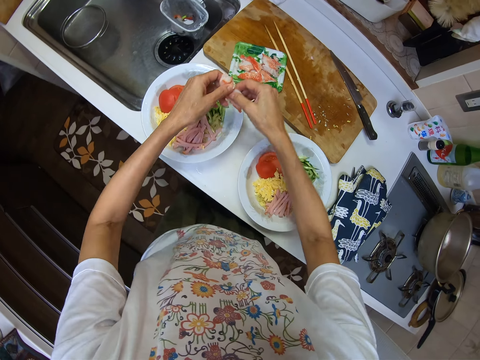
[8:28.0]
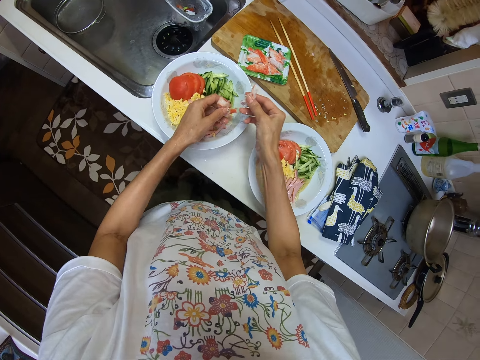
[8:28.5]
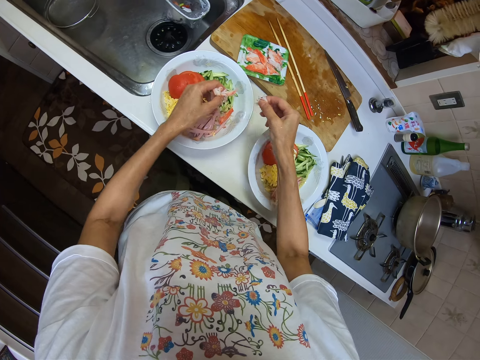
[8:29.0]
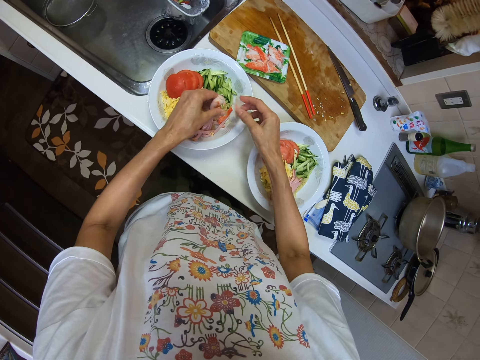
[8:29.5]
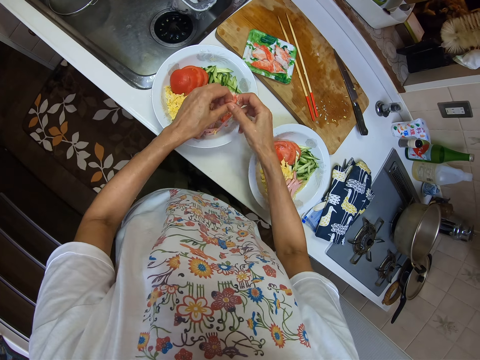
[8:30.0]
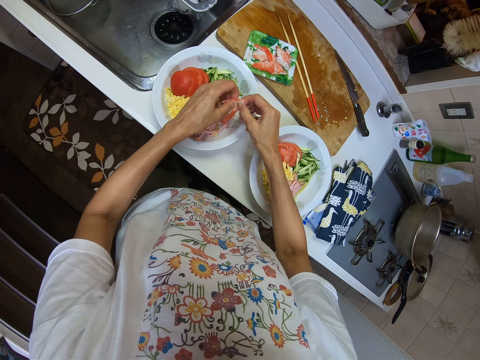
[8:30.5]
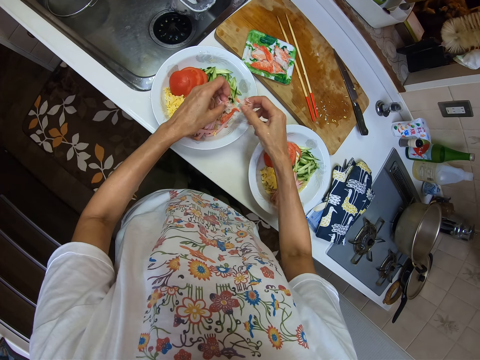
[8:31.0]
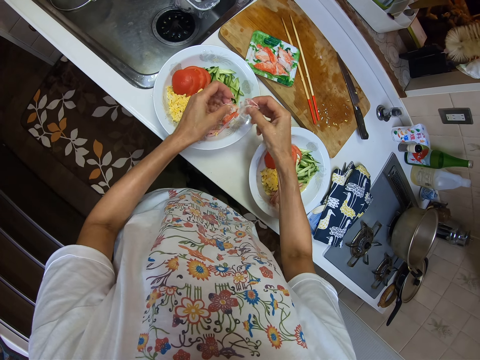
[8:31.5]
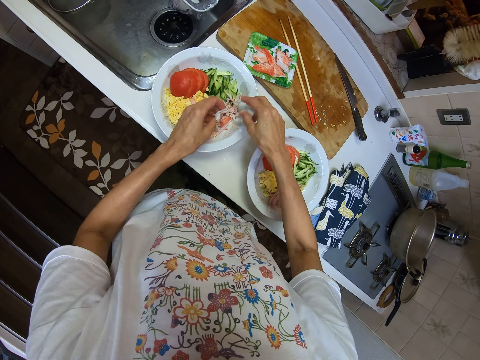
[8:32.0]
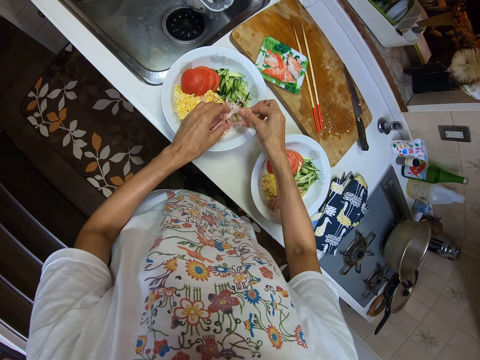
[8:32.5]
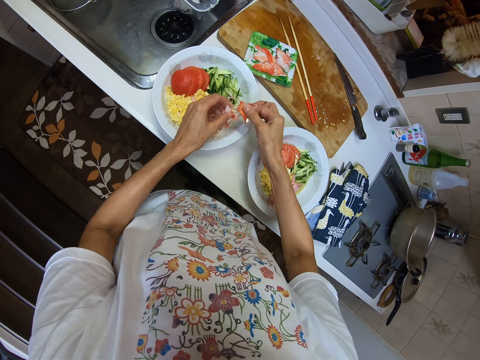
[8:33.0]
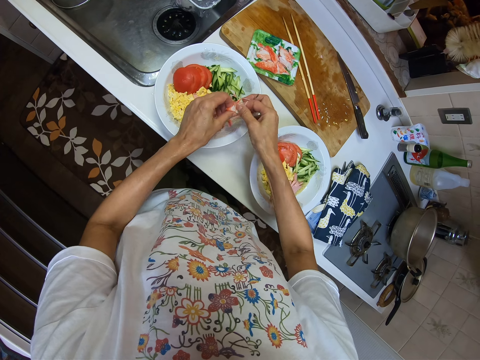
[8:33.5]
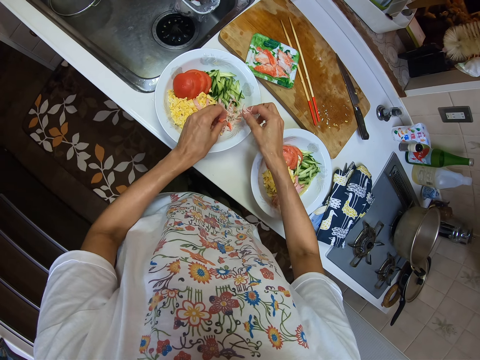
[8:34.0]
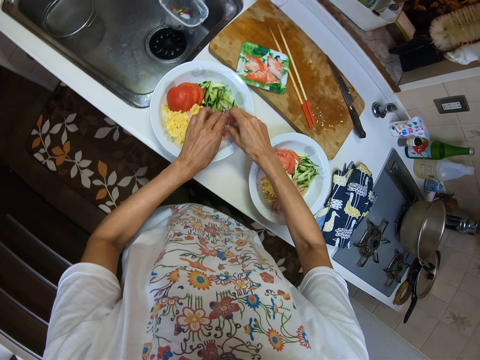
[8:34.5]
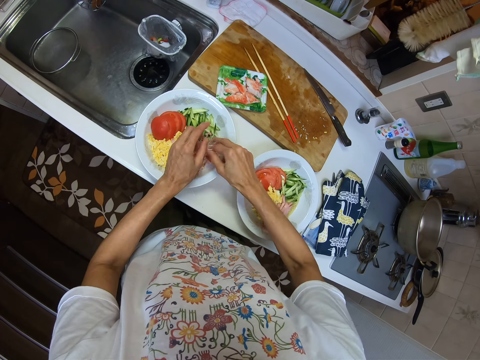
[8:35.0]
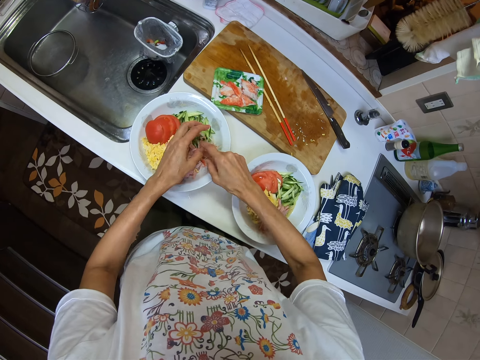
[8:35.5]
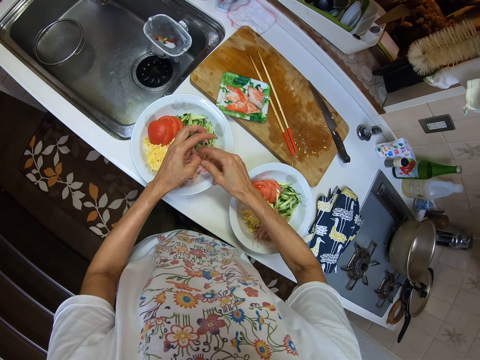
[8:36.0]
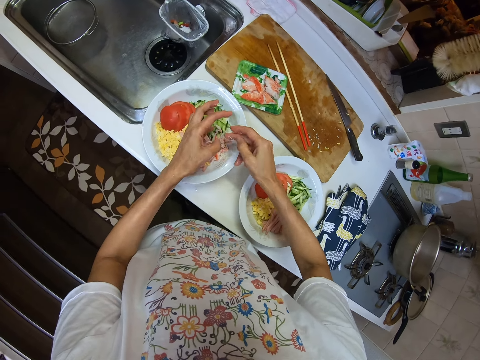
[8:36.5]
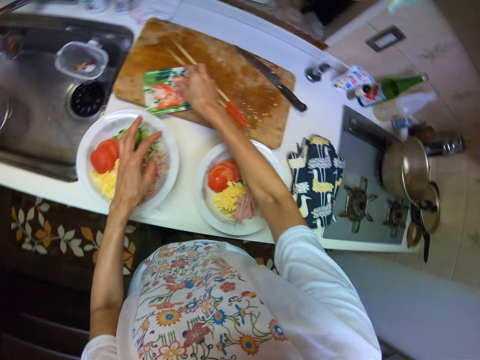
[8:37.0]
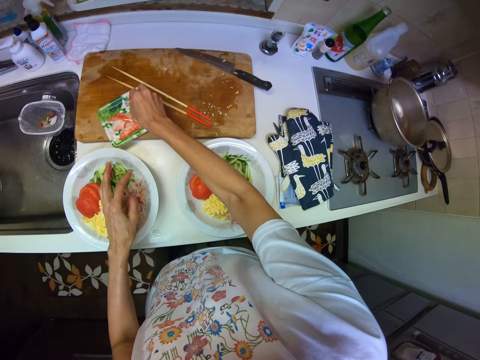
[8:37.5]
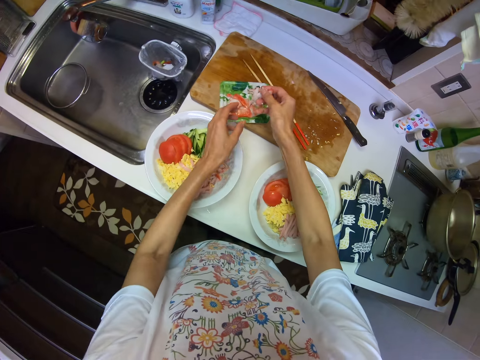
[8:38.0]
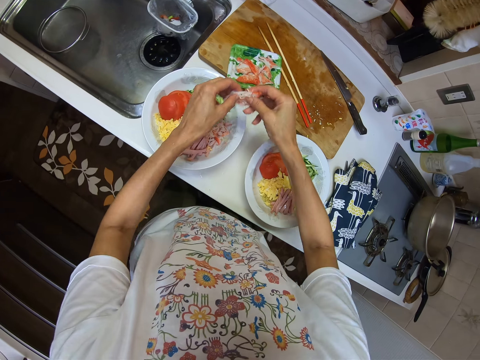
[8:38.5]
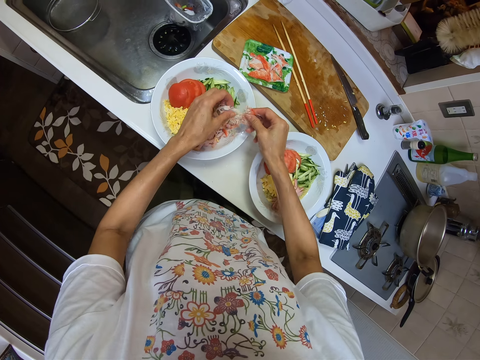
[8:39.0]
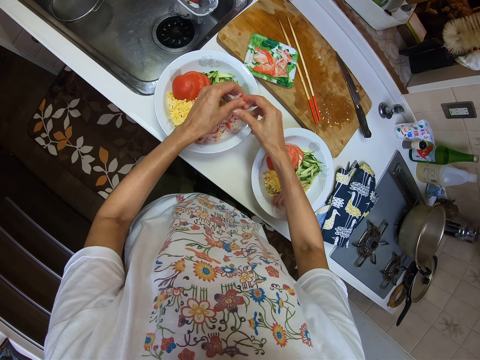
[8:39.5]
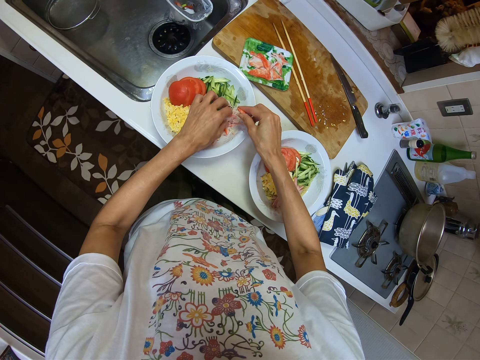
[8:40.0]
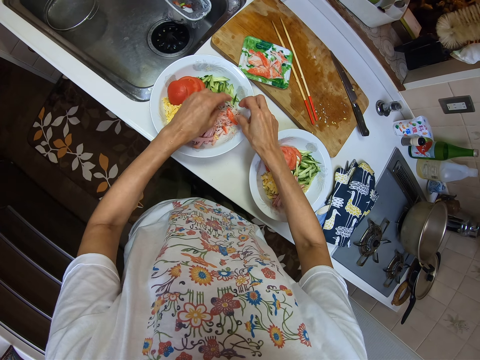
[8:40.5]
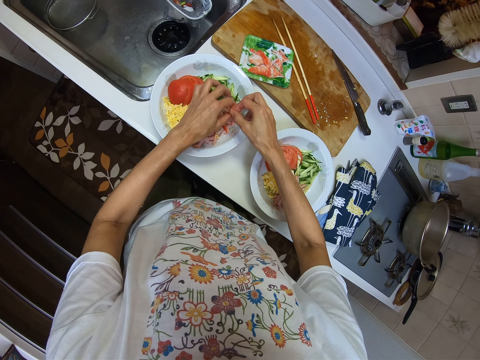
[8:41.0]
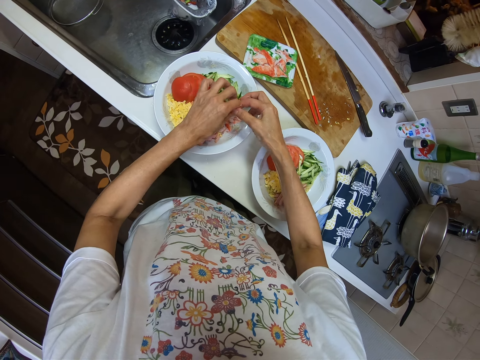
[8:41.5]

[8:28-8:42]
The camera wearer cuts the crabs in the plate. They tear the shrimp inside the plate with noodles. They pick the crabs. They pack some more shrimp from the pack on the cutting board. They tear the shrimp inside the plate with noodles. They cut the crabs in the plate.

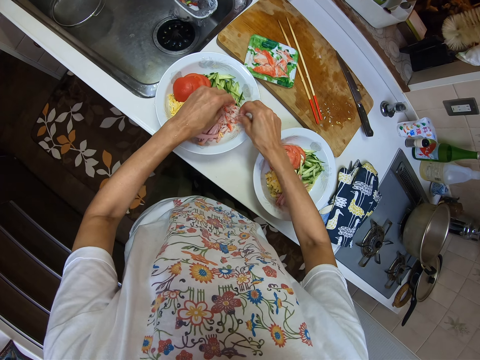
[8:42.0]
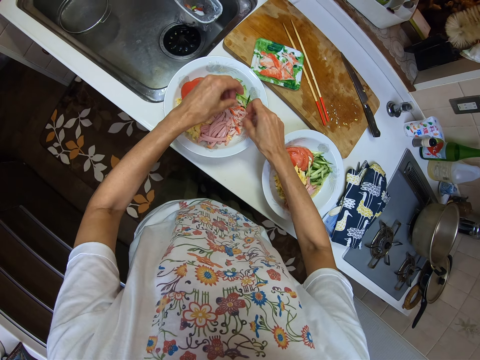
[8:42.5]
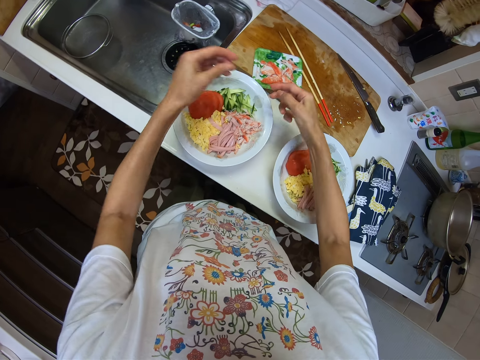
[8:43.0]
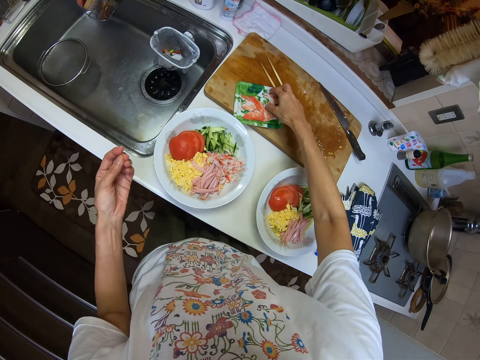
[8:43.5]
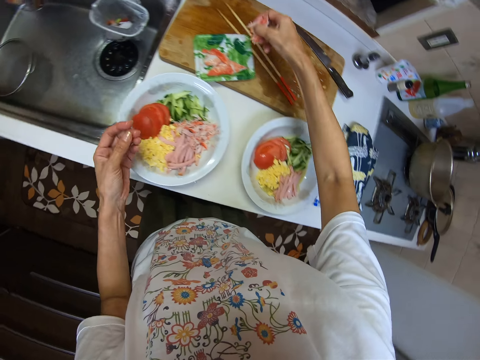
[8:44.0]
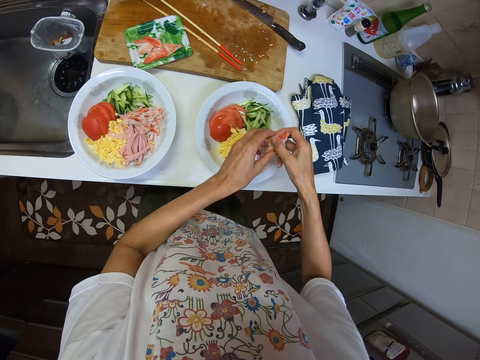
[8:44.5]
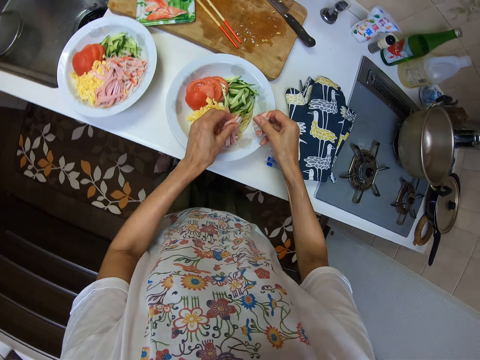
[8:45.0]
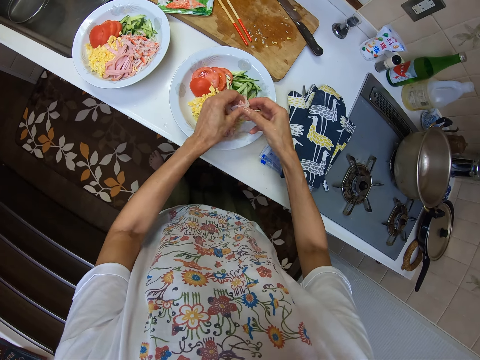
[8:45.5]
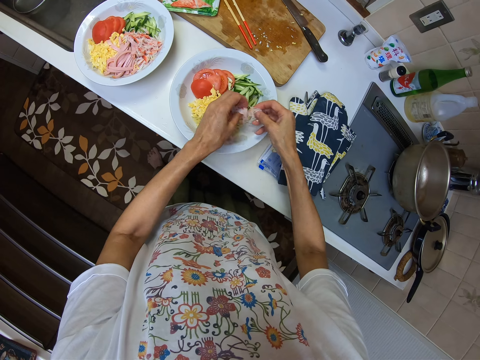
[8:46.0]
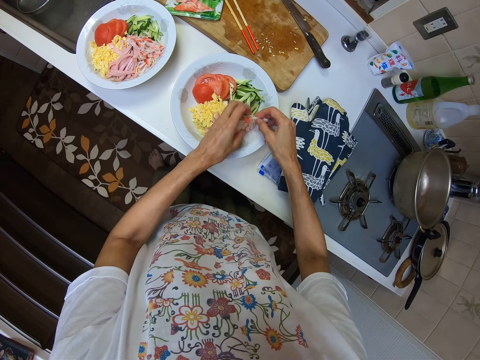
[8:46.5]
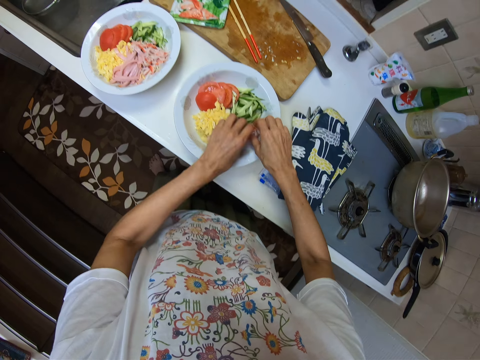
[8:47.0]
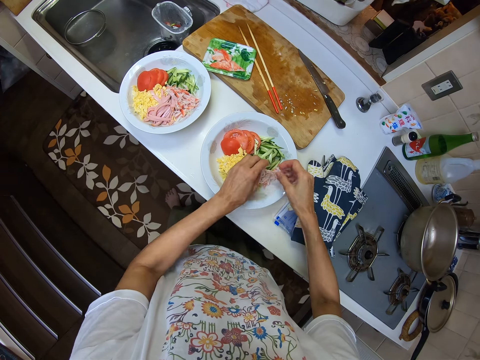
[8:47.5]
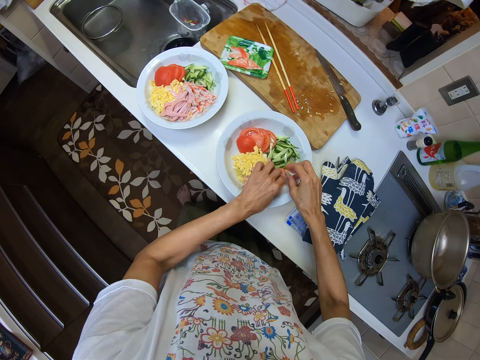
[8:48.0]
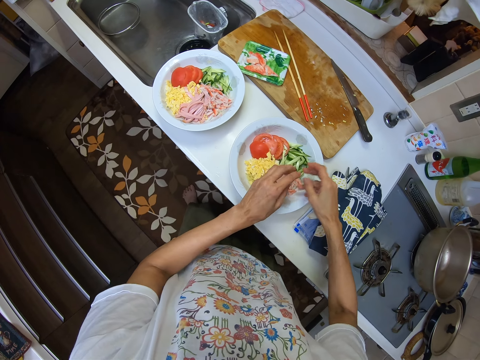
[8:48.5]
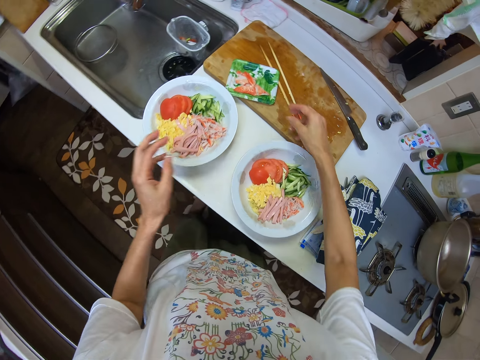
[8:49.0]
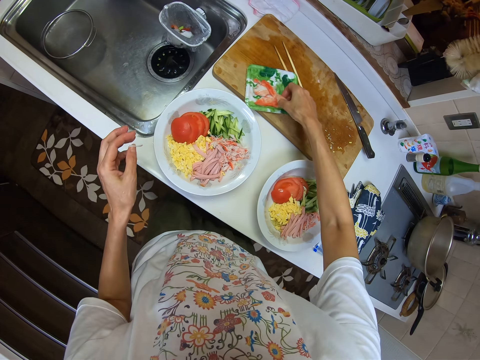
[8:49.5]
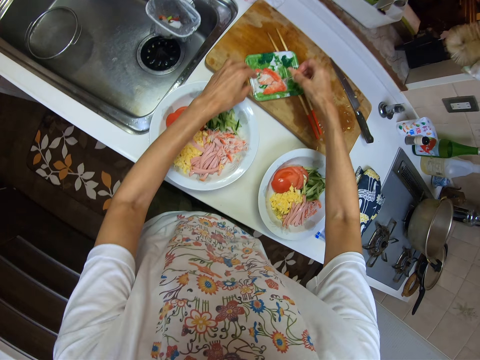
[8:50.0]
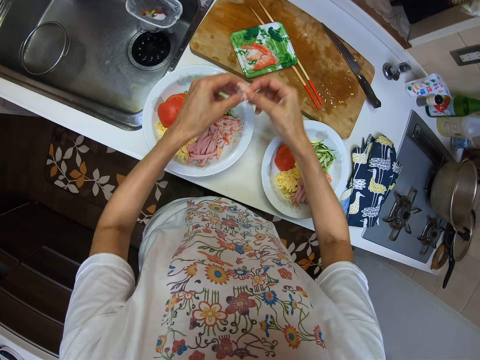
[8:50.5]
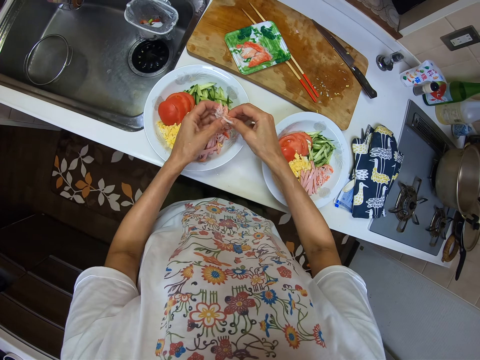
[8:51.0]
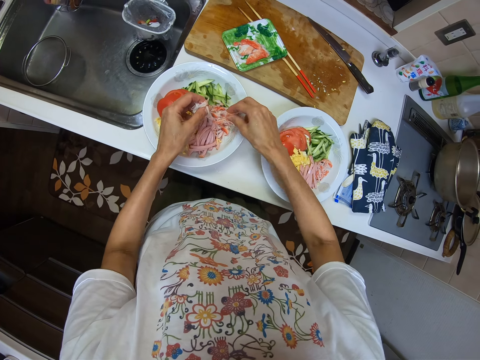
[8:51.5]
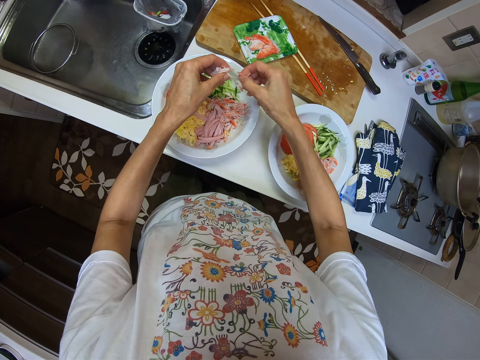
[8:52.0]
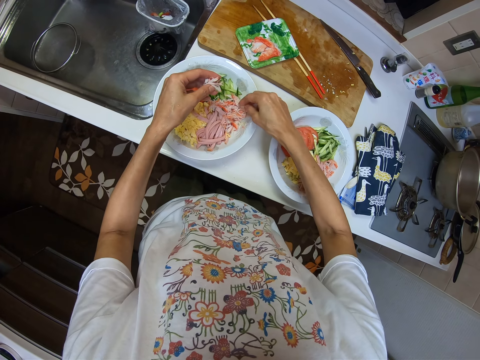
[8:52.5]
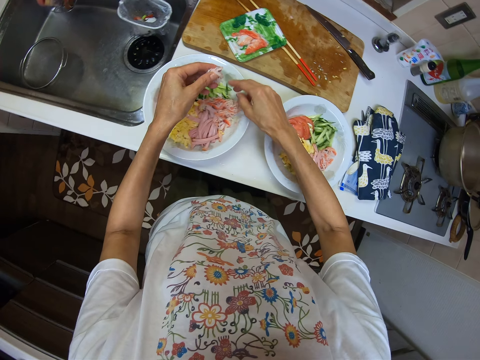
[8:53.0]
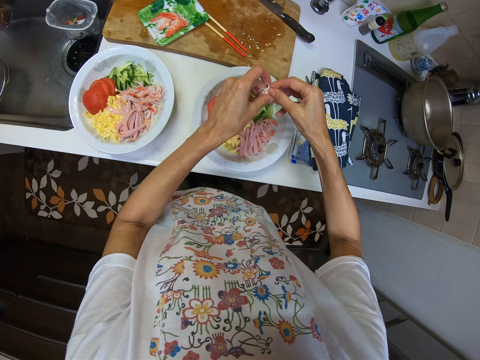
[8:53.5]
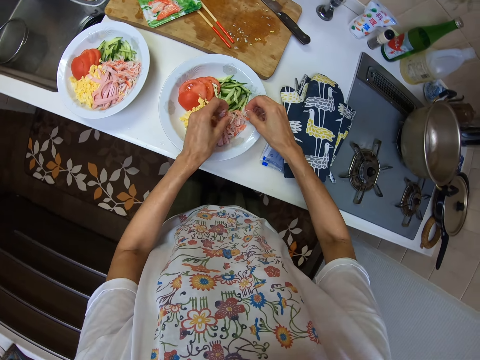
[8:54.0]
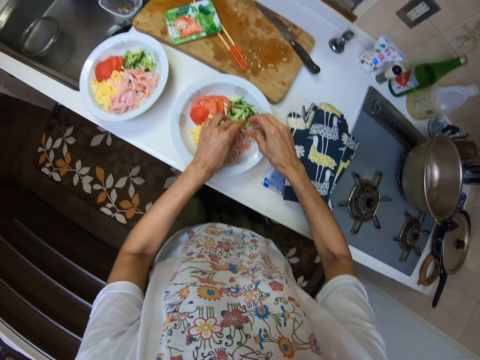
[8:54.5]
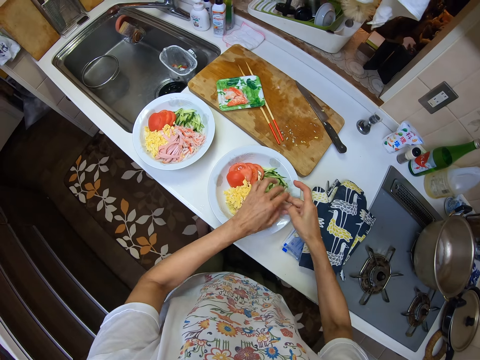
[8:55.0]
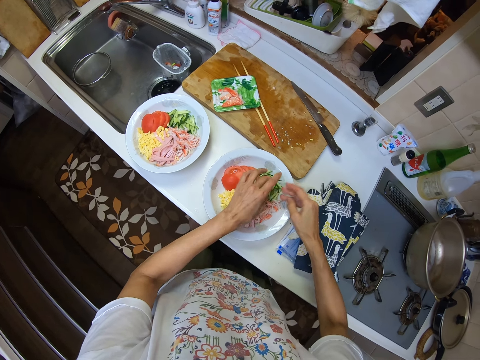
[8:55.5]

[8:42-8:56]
The camera wearer picks the crabs. They pack some of the shrimp from the pack on the cutting board. They tear the shrimp inside the plate with noodles. They cut the crabs in the plate. They pack some of the shrimp from the pack on the cutting board. They pick the crabs. They tear the shrimp inside the plate with noodles. They cut the crabs in the plate. They tear the shrimp inside another plate with noodles.
